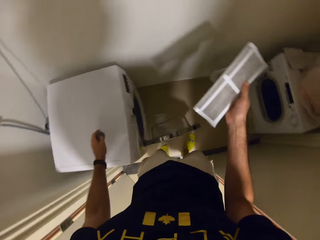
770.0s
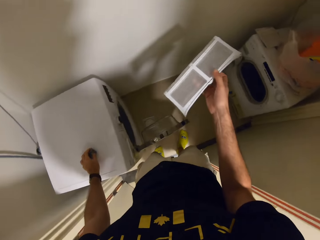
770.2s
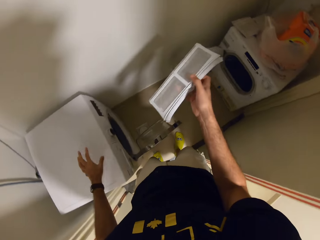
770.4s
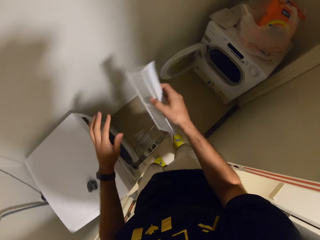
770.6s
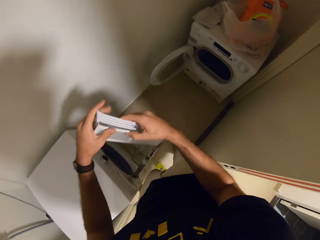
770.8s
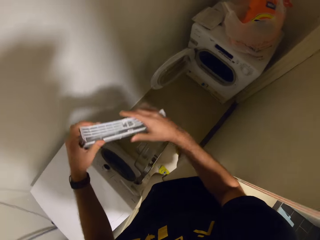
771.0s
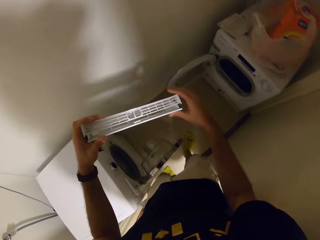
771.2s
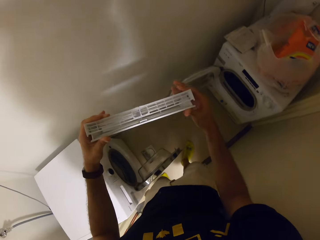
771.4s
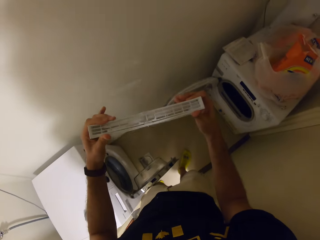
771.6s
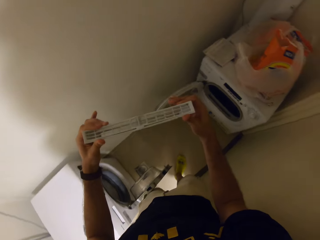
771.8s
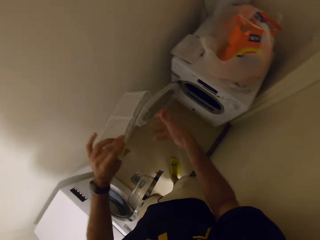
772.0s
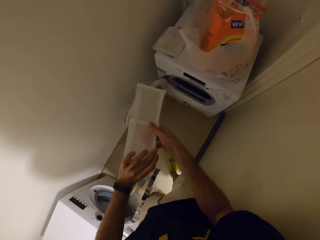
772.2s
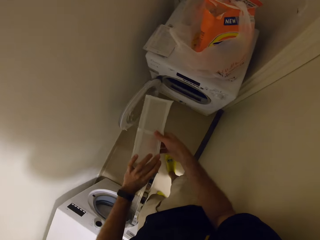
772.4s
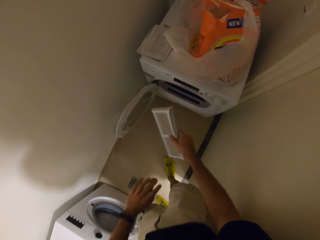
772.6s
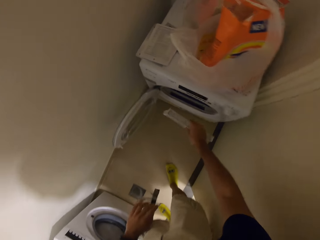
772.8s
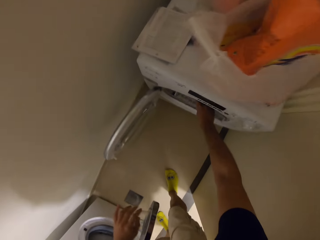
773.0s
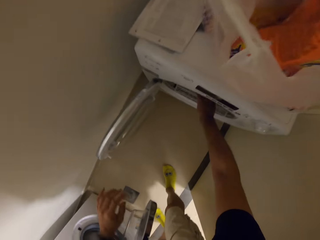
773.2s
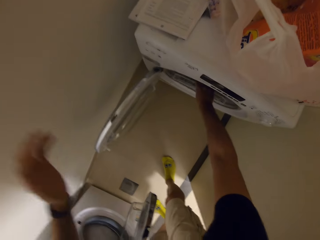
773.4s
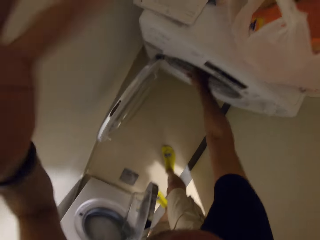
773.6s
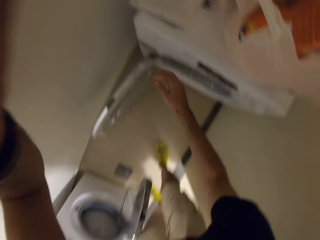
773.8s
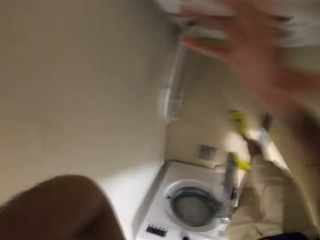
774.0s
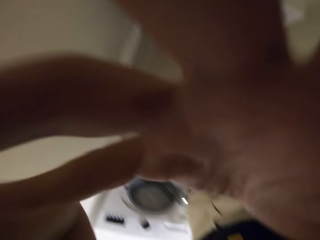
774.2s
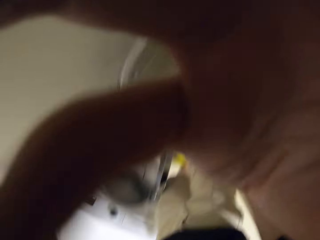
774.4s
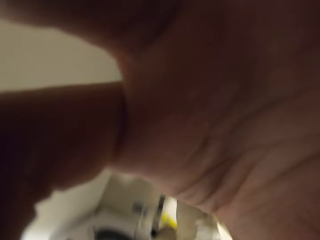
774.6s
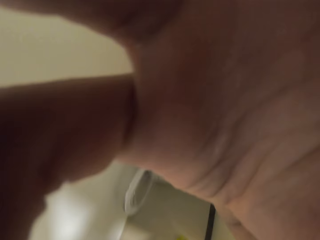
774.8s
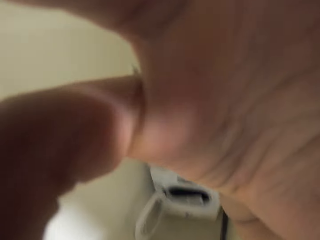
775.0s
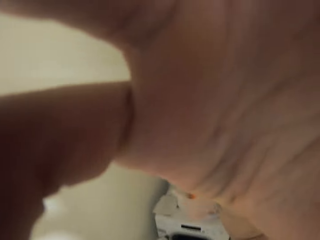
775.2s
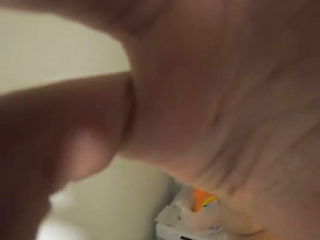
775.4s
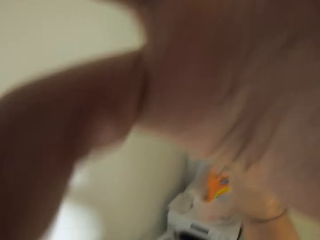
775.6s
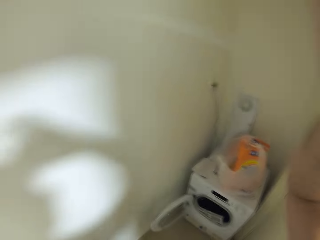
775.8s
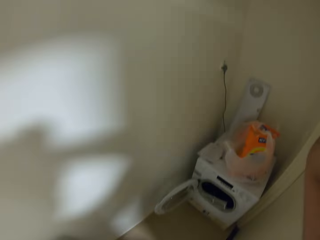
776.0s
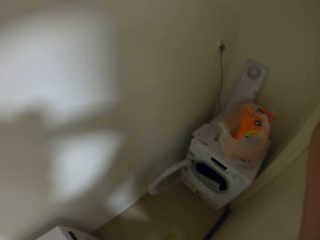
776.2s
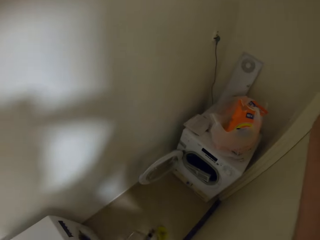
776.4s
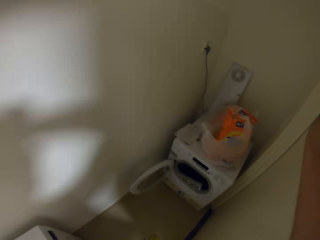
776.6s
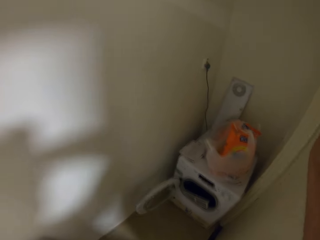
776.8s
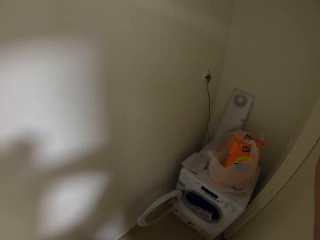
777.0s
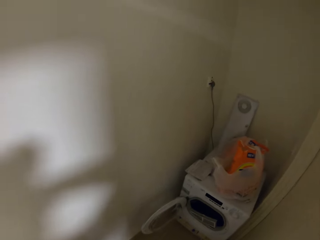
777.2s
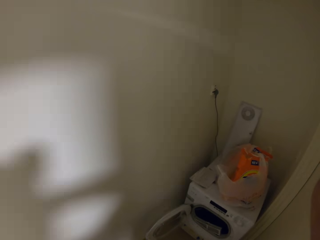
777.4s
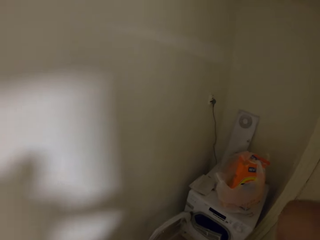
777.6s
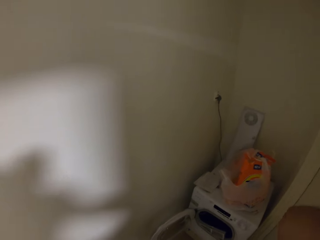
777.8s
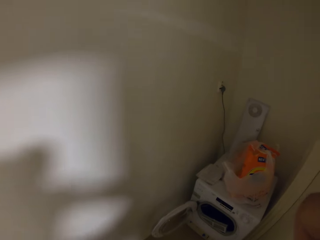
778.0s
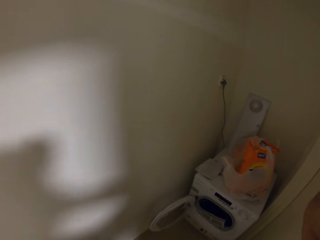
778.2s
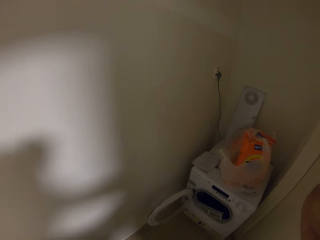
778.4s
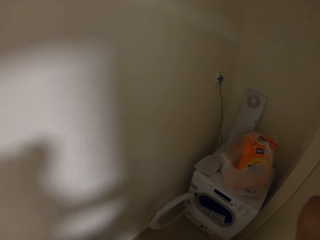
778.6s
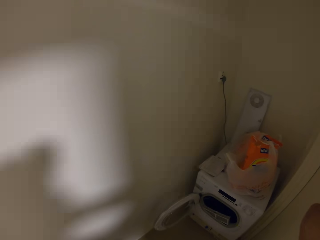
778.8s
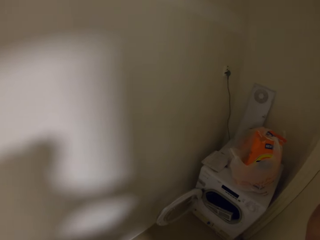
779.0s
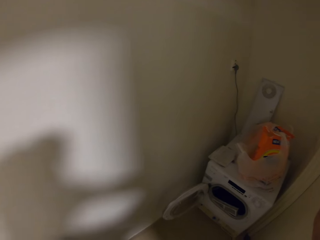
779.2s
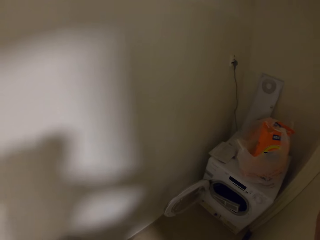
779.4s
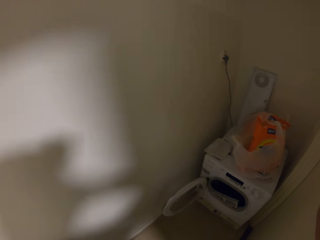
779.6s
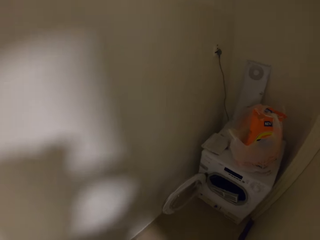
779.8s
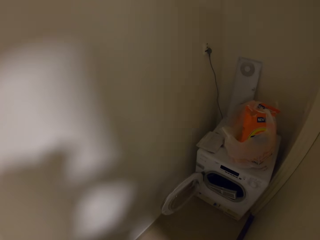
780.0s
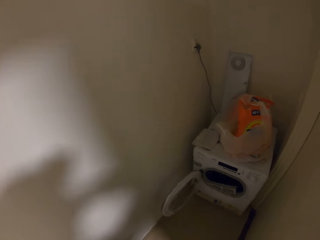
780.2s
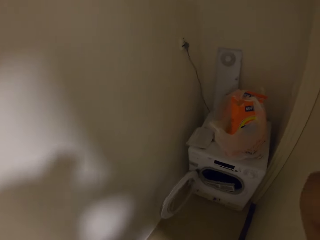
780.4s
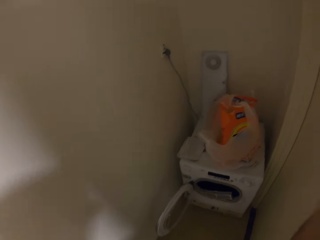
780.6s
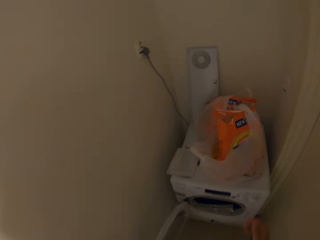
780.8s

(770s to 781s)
The camera wearer puts the cottons in his left hand on a laundry machine. He closes the filter with his hands. He holds the plastic high. He drops the filter into the laundry machine with his right hand. He raises his hands. He adjusts a headcam with his hands. He looks around.

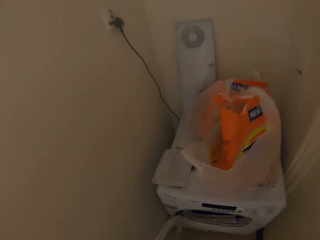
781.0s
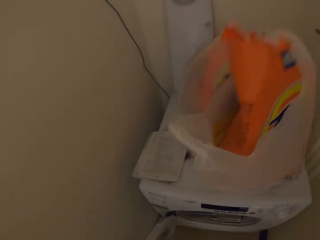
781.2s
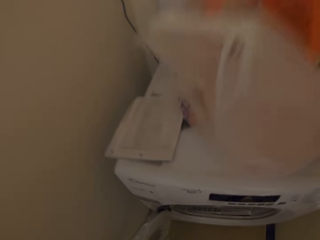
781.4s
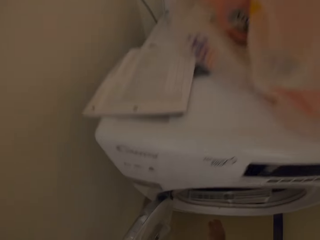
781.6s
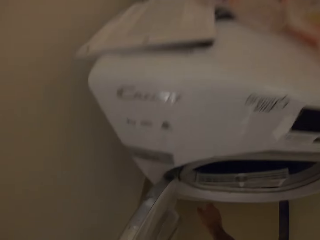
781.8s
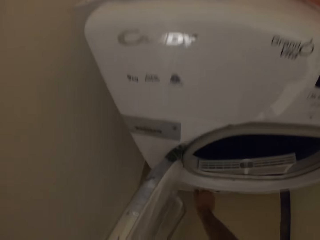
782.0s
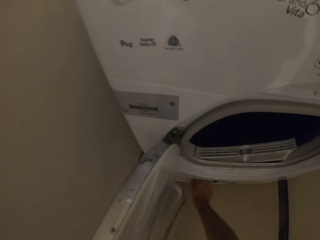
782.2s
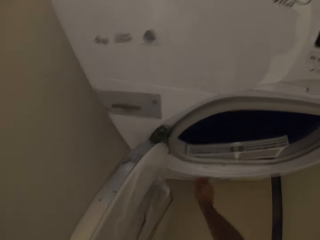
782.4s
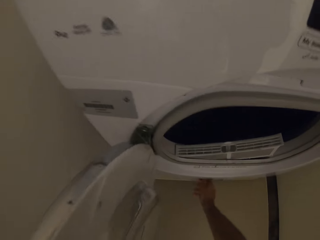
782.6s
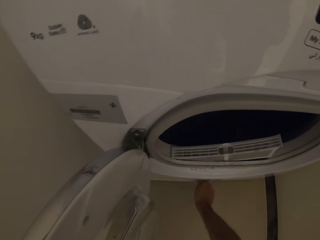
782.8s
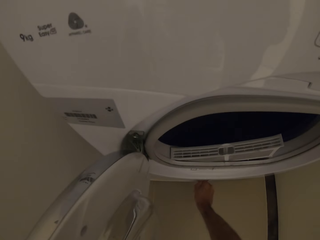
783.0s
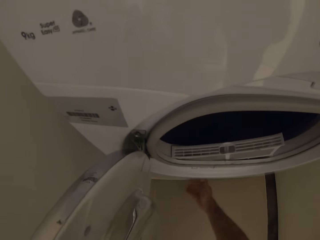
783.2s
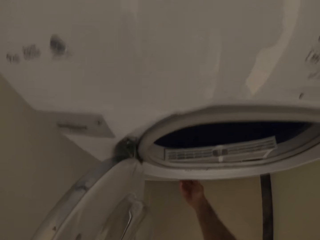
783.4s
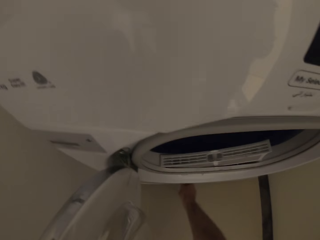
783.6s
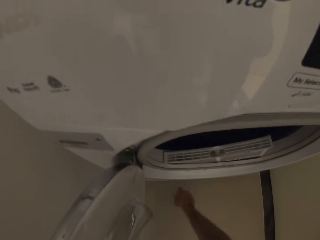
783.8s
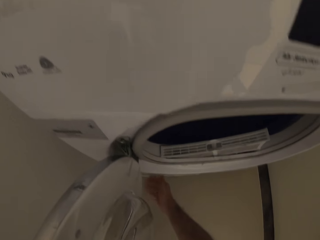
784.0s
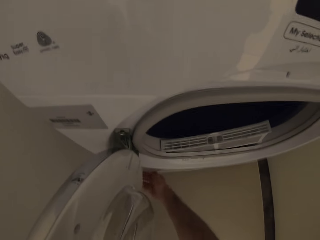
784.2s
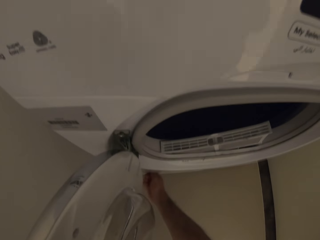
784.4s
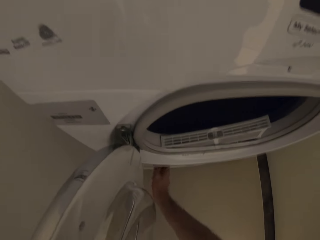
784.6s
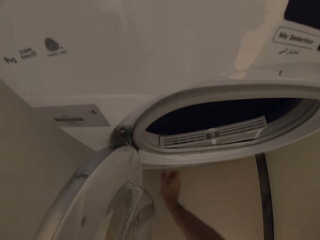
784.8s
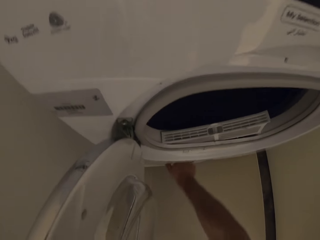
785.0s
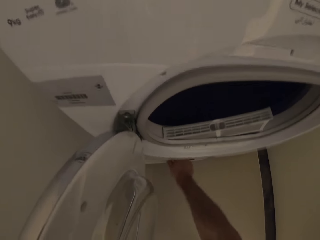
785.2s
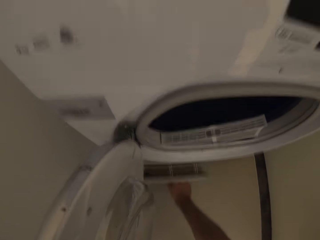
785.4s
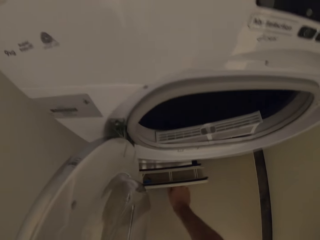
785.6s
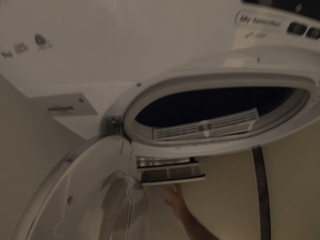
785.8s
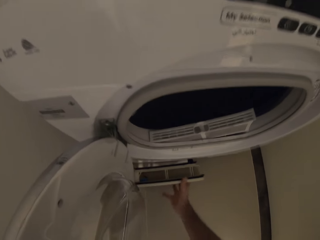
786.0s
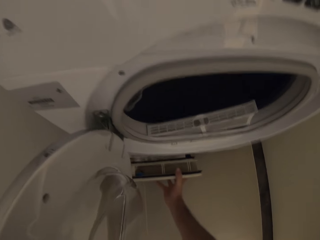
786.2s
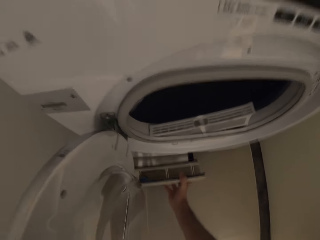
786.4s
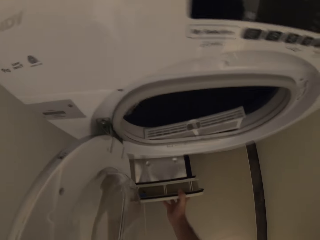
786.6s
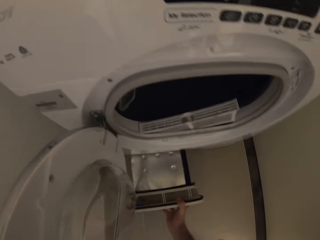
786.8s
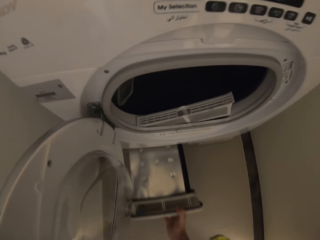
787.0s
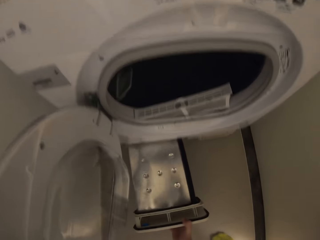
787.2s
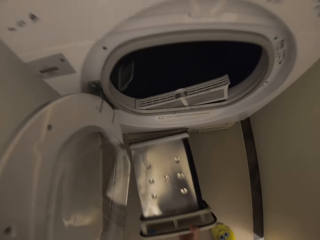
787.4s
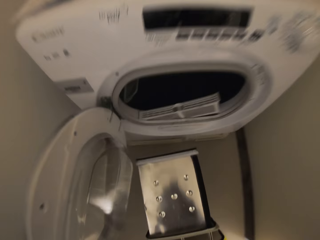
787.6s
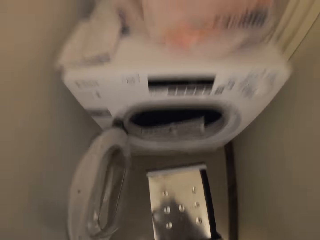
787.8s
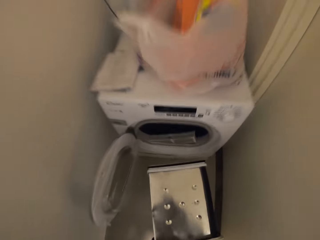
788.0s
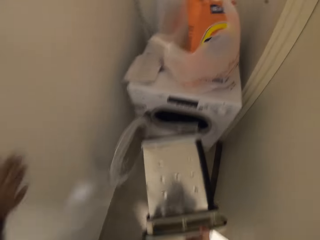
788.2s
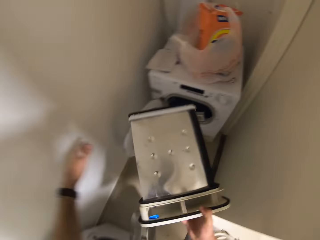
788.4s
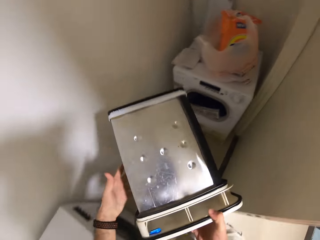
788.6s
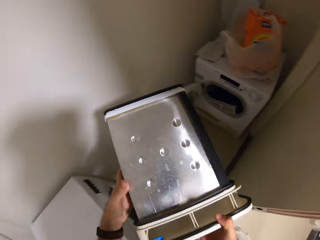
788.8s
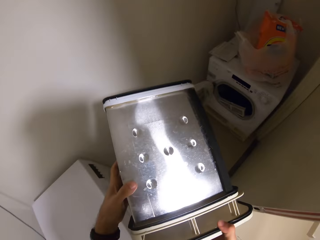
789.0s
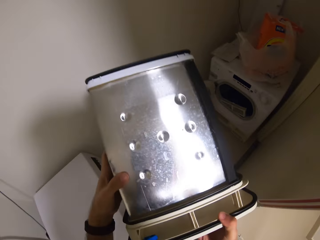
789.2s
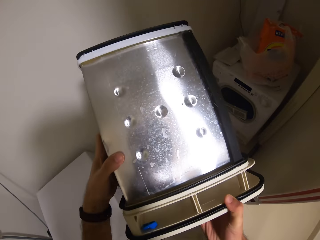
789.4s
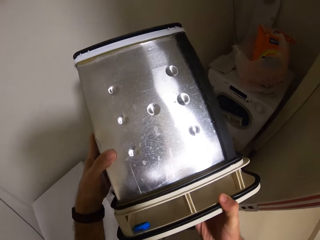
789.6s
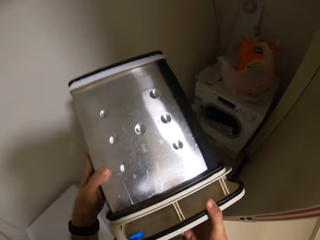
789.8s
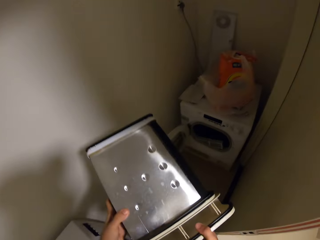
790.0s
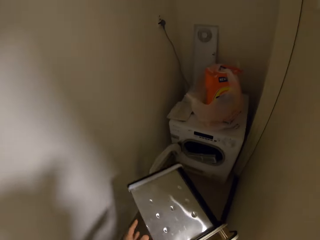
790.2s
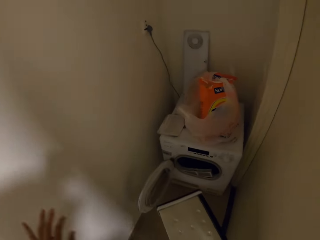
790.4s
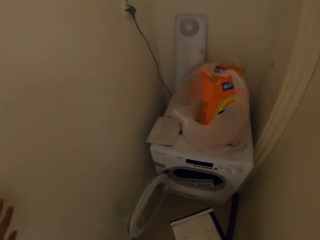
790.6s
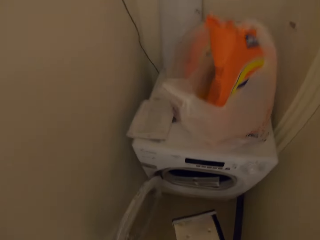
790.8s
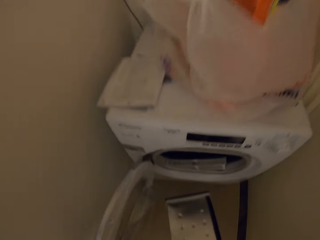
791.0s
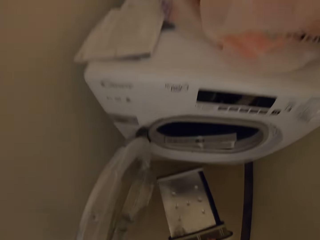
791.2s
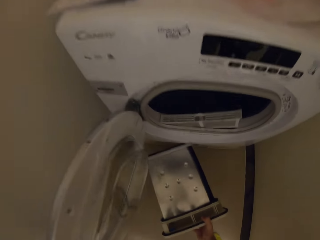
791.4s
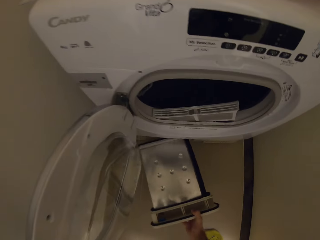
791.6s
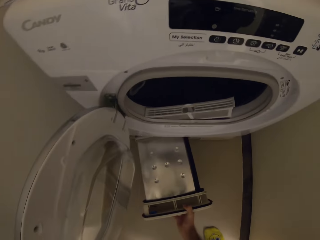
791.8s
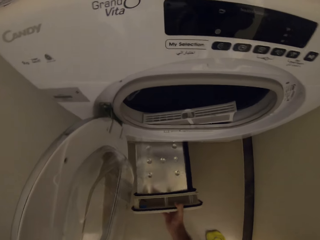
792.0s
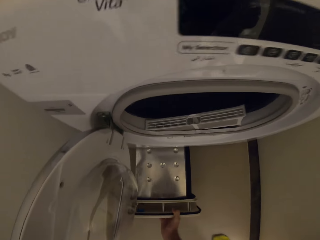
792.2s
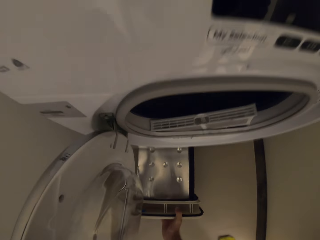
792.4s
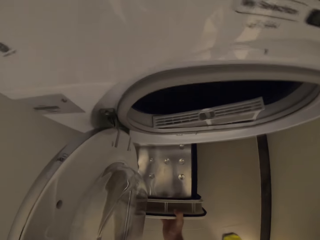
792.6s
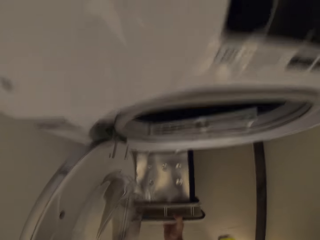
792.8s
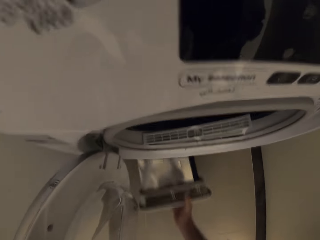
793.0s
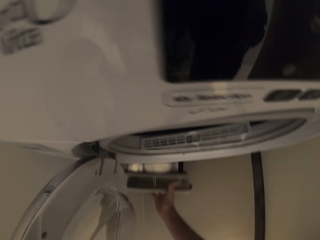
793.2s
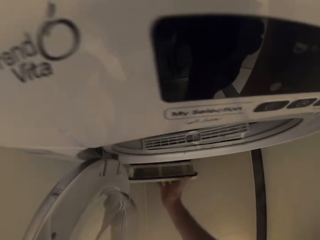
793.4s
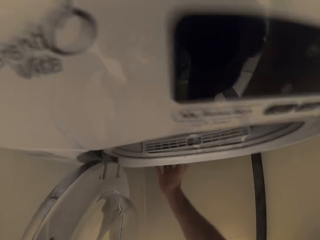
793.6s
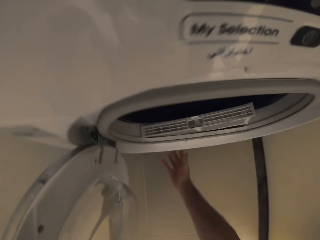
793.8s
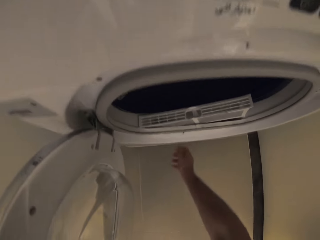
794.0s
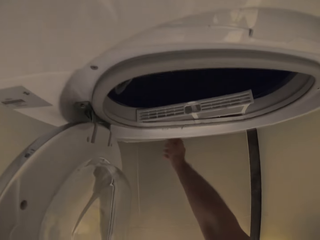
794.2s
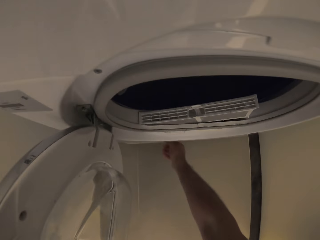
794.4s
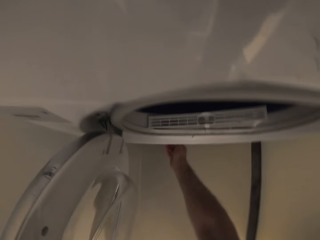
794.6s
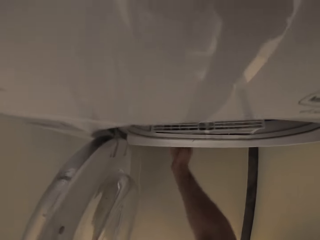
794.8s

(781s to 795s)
The camera wearer picks from the floor. He opens the laundry machine soap dispenser drawer with his right hand. He pulls out the soap dispenser drawer from the laundry machine with his right hand. He holds the machine part. He inserts the soap dispenser drawer in his right hand into the laundry machine.
